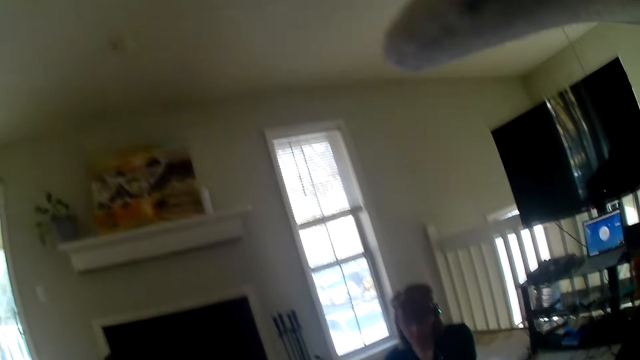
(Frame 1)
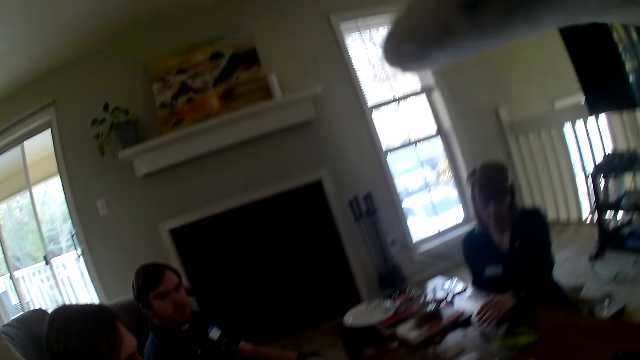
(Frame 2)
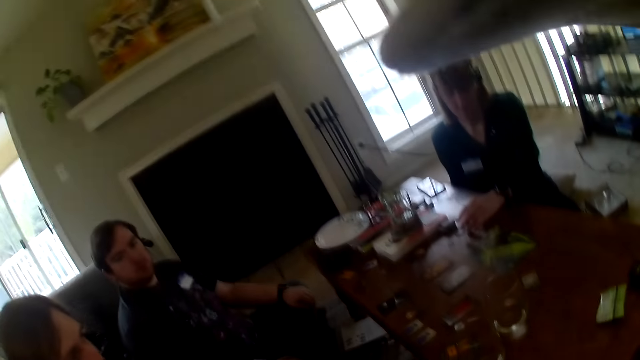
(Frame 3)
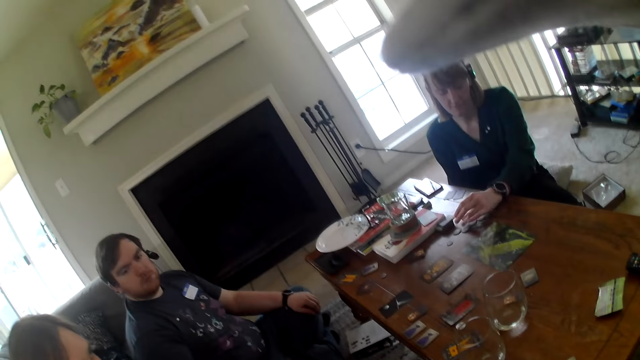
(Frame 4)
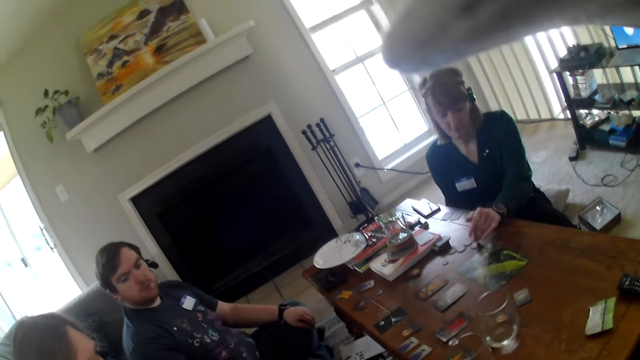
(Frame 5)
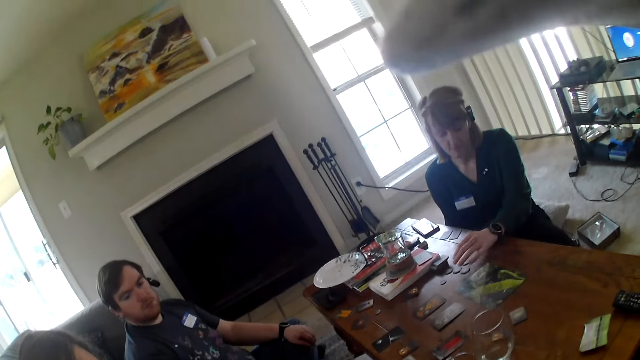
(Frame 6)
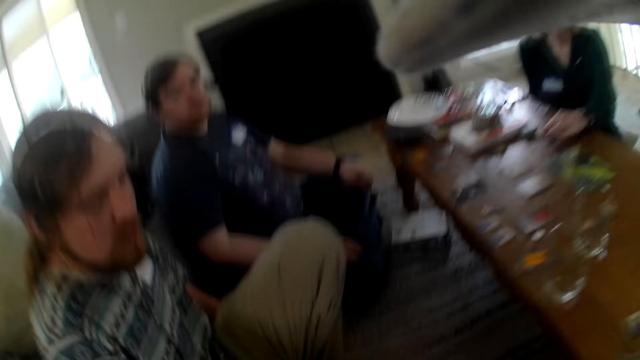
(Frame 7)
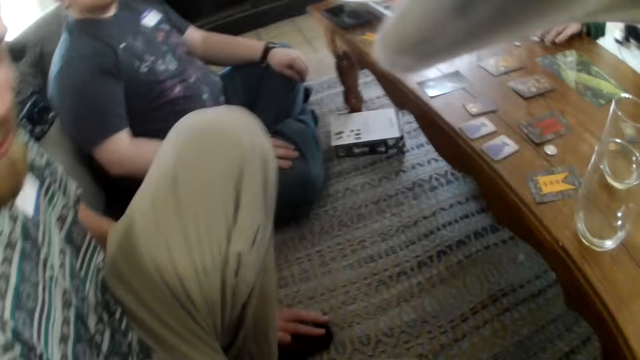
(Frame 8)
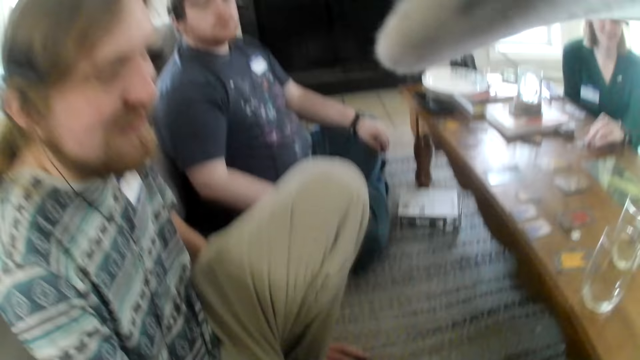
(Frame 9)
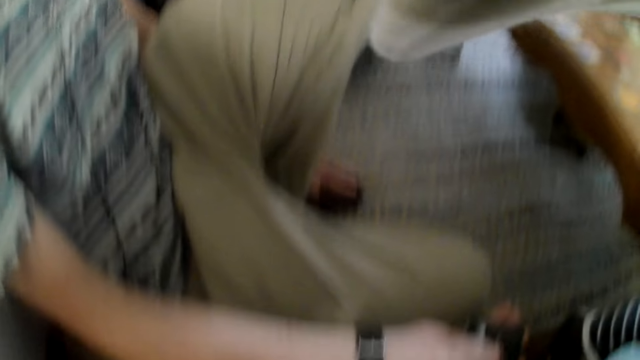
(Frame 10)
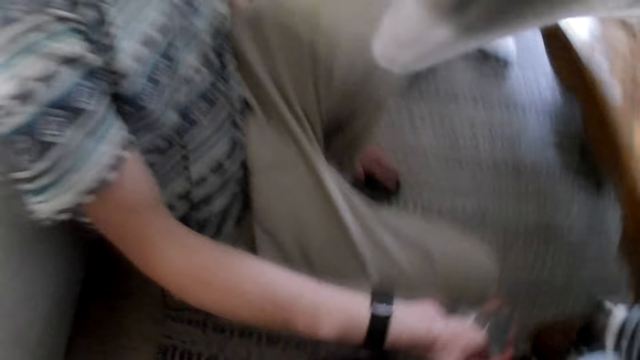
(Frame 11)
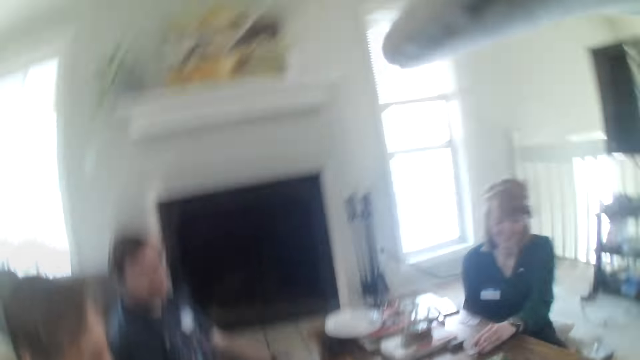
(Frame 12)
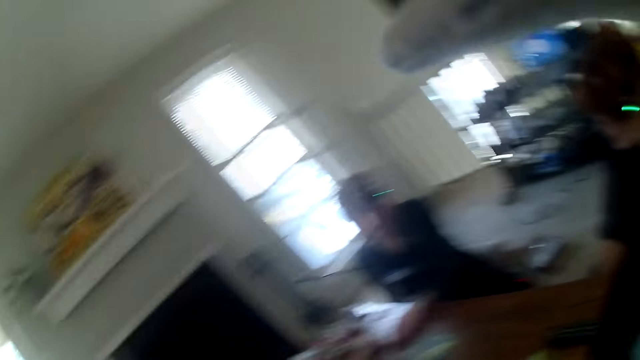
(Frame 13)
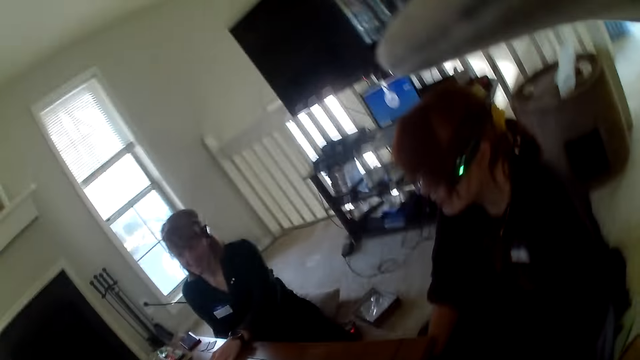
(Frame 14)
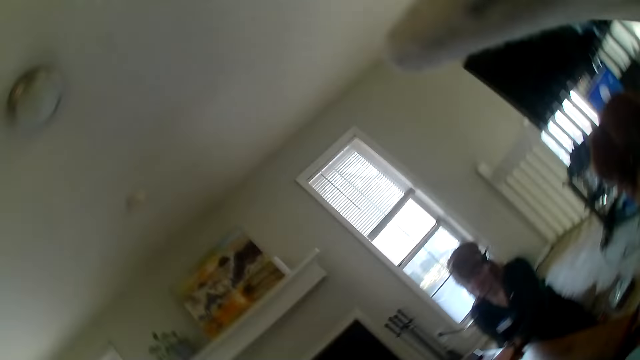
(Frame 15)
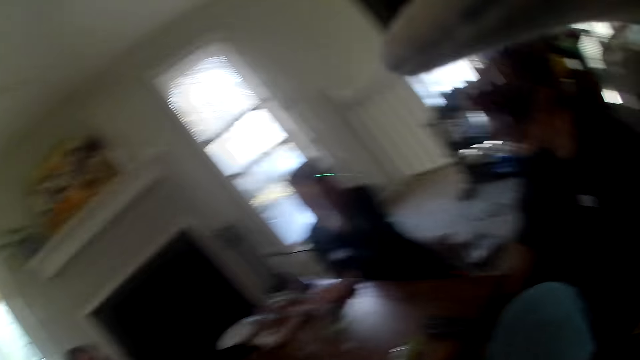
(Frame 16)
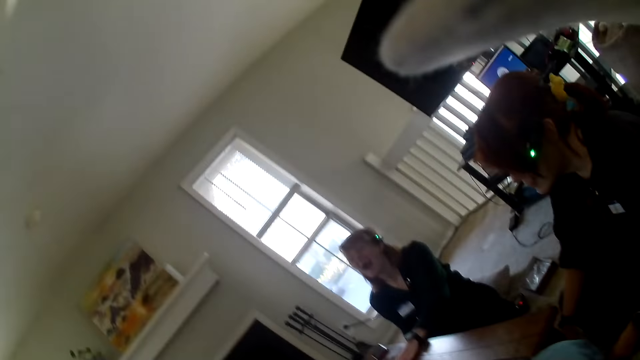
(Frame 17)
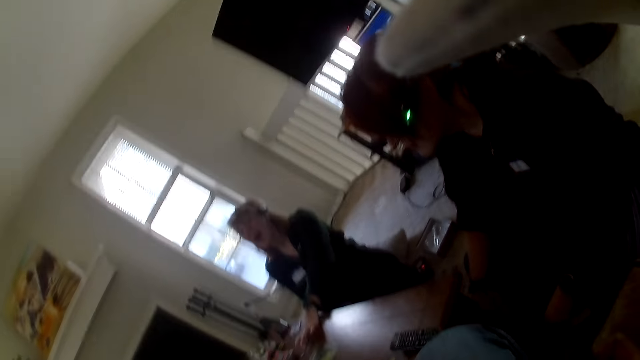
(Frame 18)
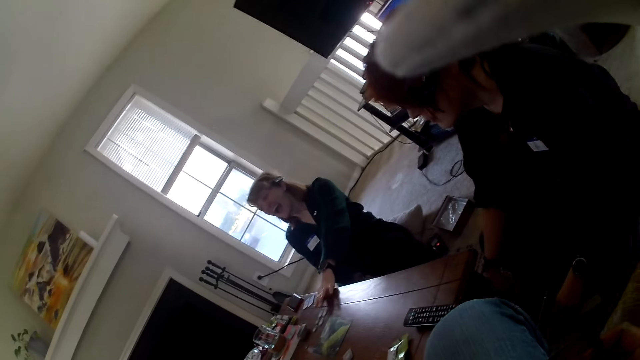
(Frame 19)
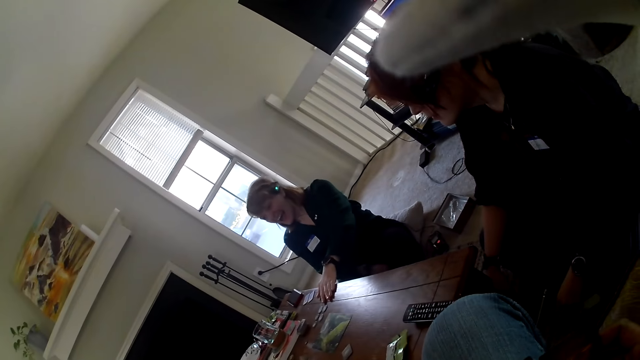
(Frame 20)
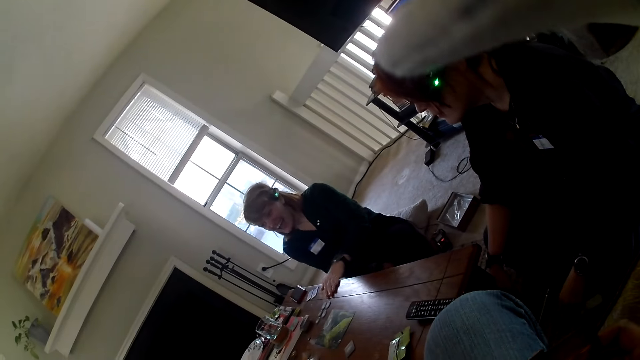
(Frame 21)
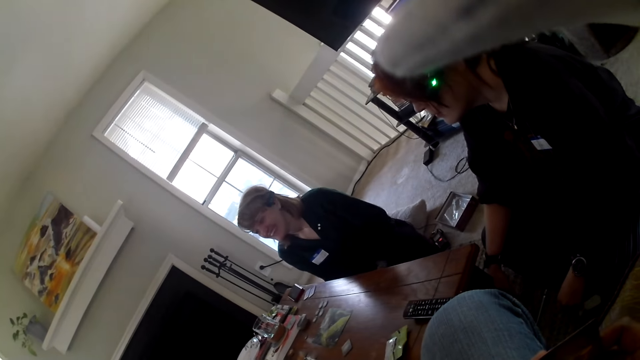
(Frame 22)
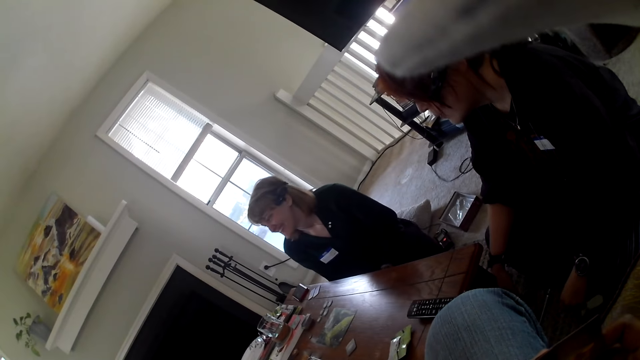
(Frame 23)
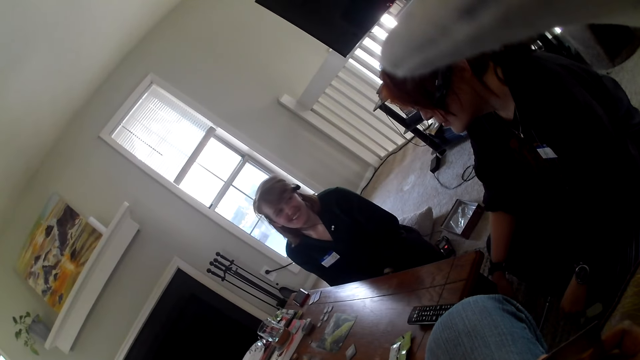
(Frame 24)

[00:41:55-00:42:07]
The camera wearer looks around.

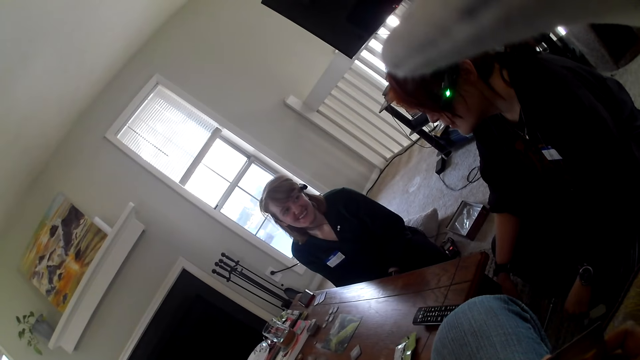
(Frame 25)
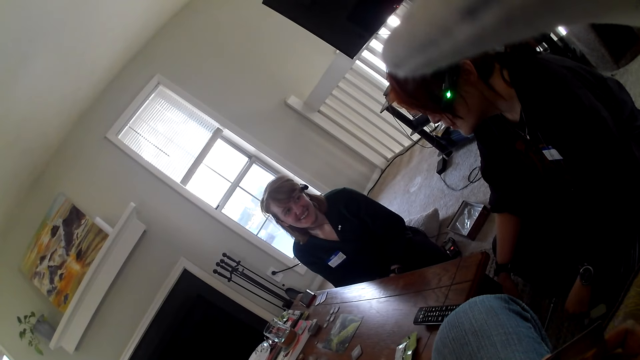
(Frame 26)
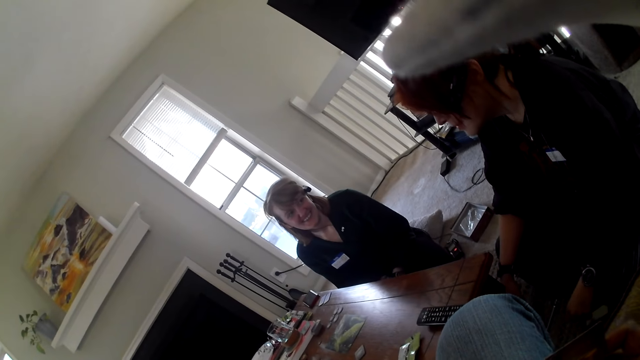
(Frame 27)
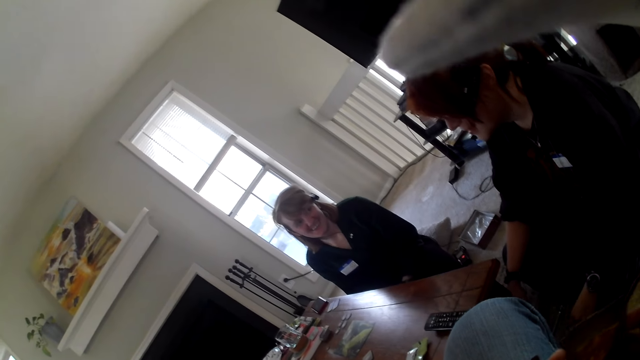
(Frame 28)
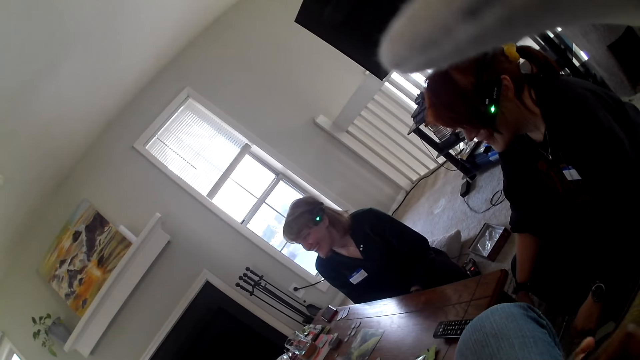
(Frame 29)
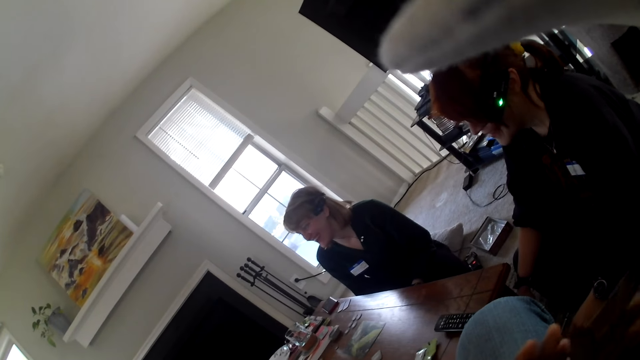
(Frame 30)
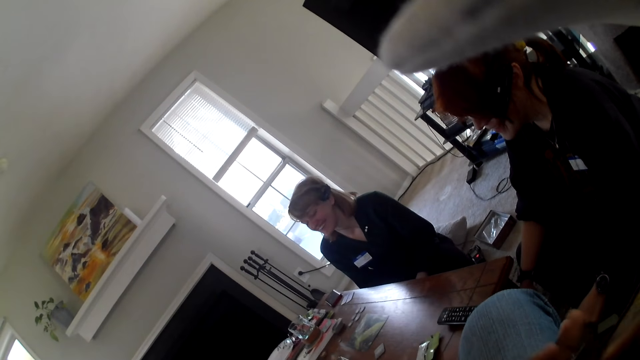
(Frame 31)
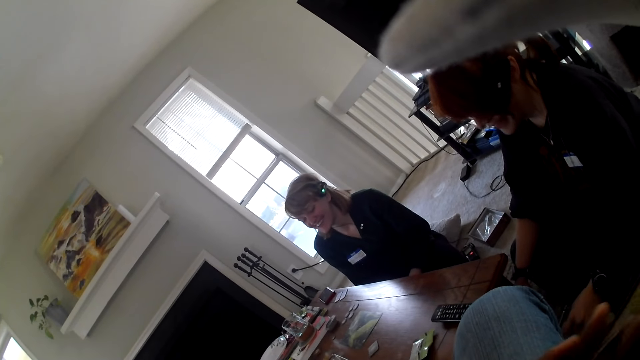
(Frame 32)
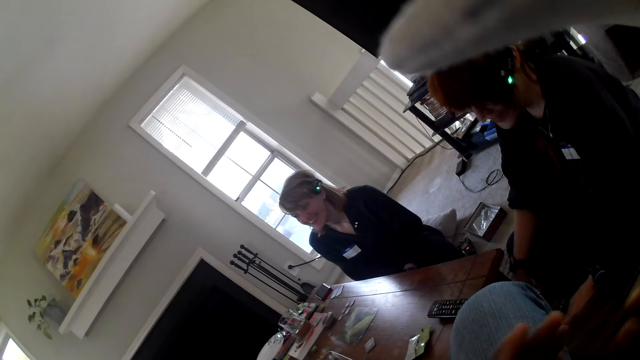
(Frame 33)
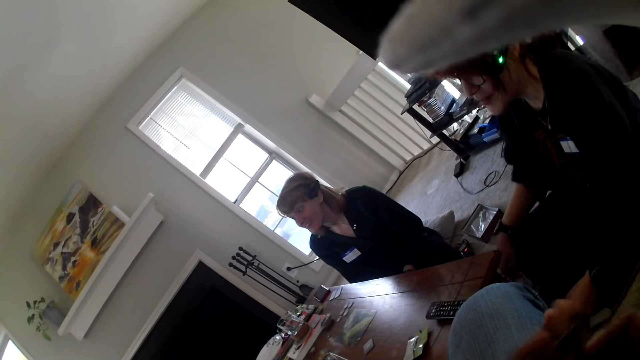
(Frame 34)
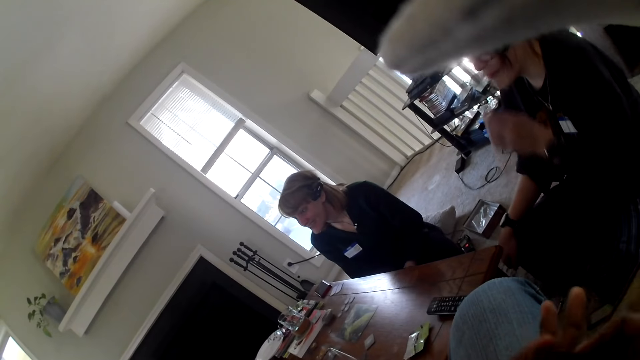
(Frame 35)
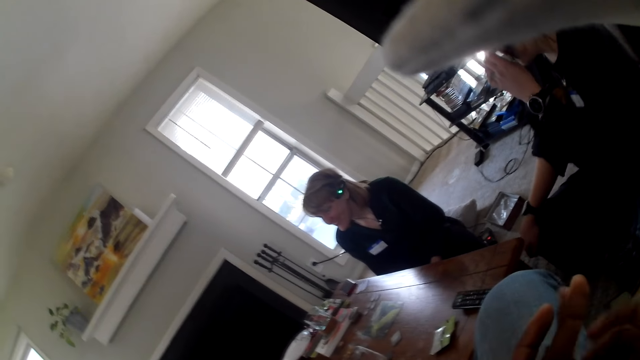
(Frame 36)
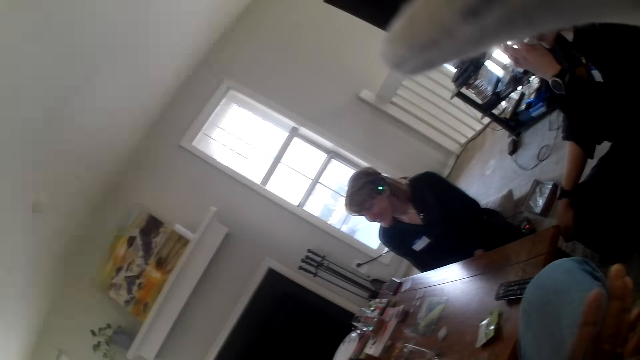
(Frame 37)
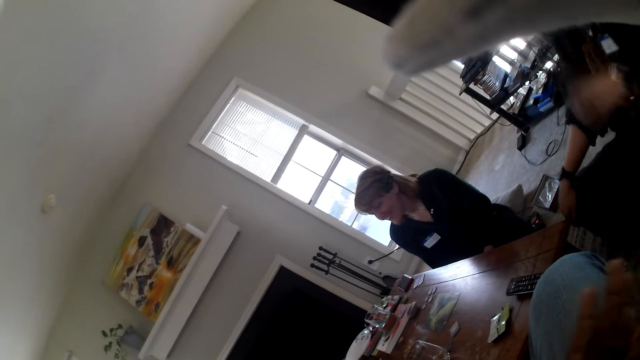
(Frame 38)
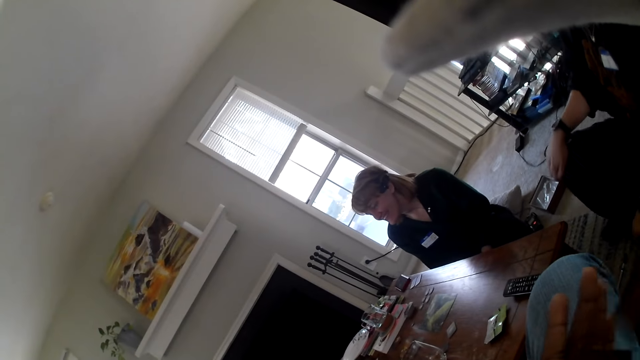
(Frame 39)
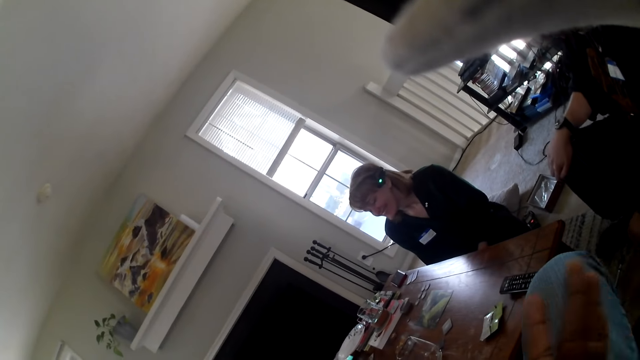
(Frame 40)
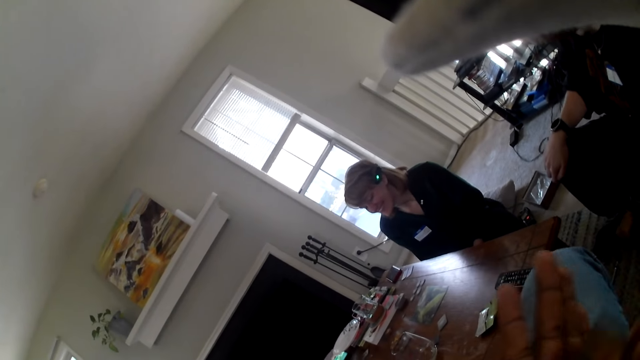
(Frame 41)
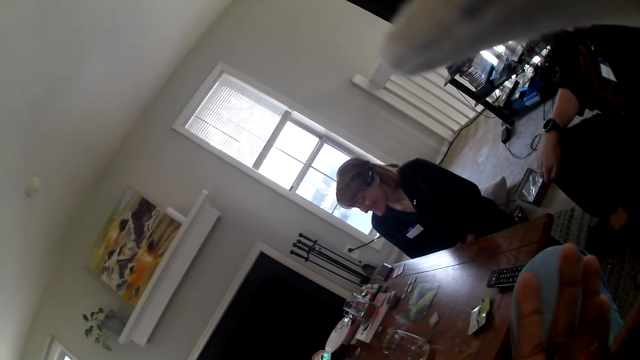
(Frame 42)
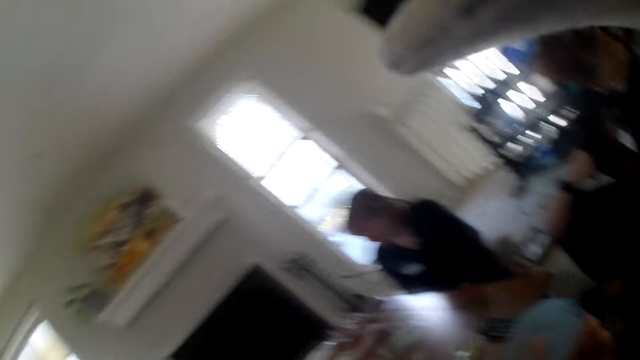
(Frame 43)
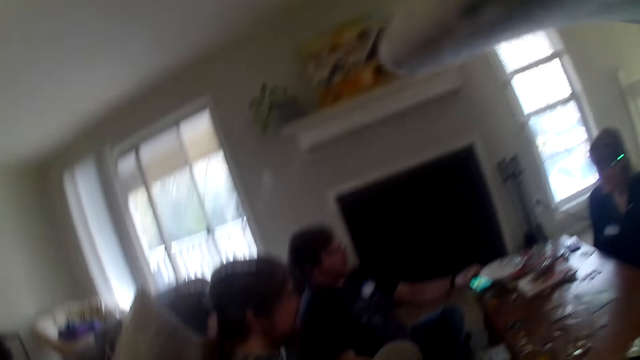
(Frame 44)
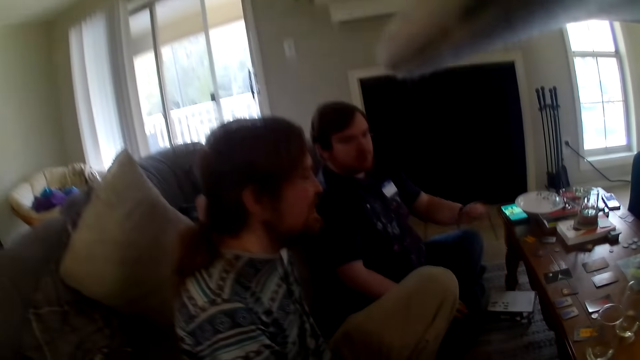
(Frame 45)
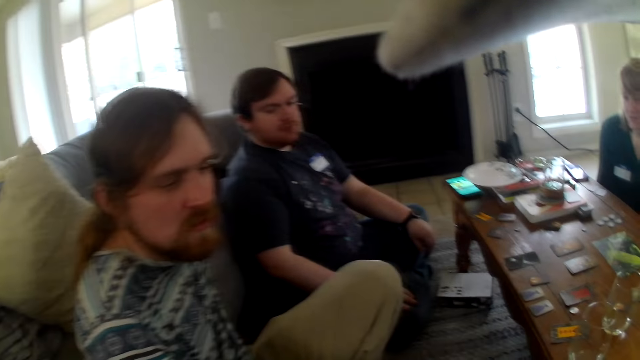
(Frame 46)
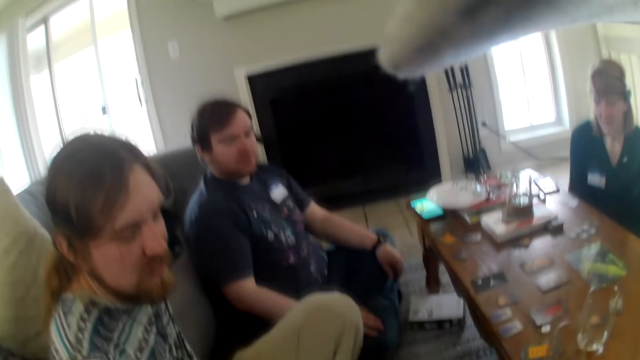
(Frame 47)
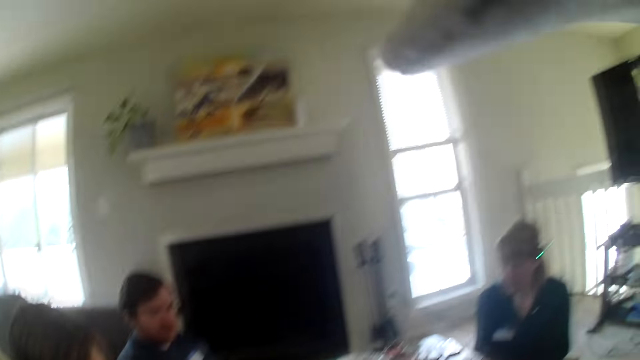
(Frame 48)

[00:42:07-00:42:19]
The camera wearer shuffles the cards in his hand.
